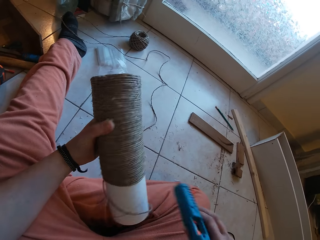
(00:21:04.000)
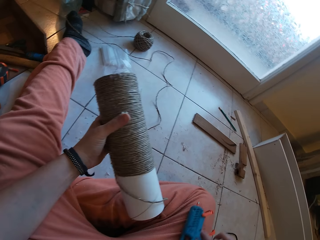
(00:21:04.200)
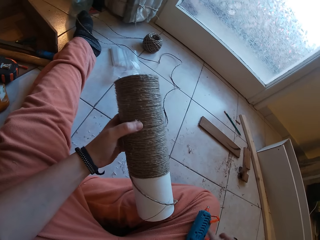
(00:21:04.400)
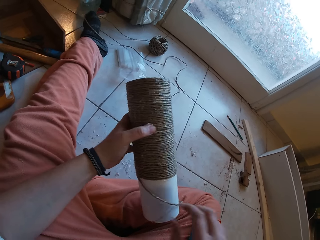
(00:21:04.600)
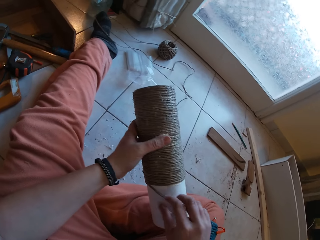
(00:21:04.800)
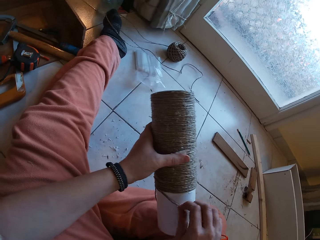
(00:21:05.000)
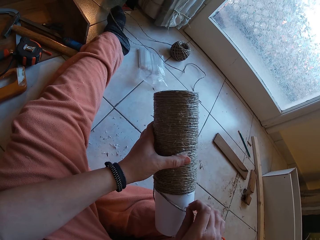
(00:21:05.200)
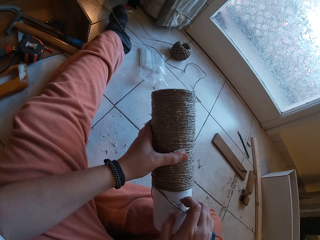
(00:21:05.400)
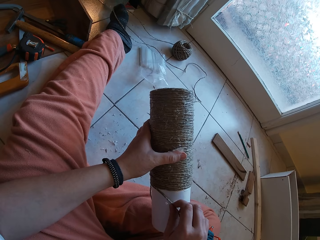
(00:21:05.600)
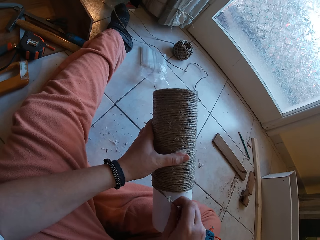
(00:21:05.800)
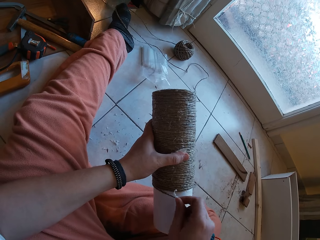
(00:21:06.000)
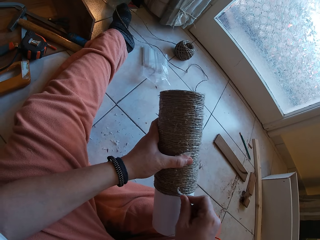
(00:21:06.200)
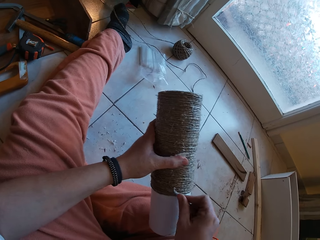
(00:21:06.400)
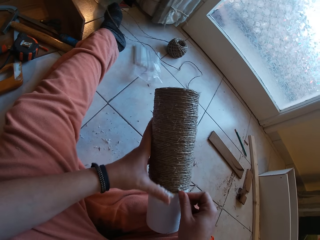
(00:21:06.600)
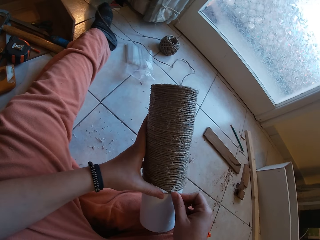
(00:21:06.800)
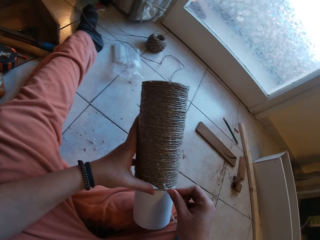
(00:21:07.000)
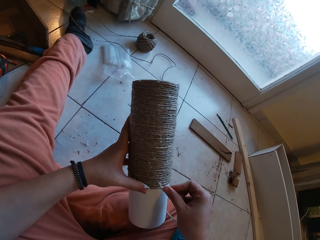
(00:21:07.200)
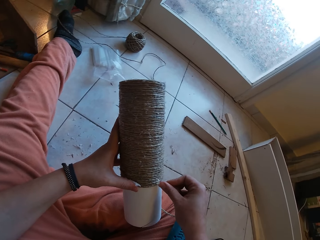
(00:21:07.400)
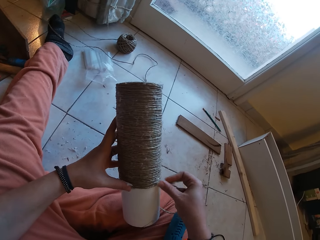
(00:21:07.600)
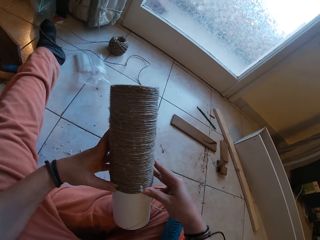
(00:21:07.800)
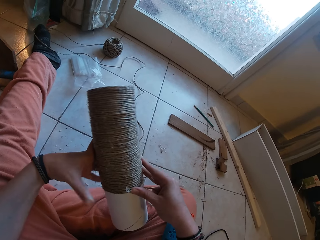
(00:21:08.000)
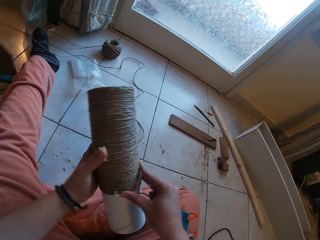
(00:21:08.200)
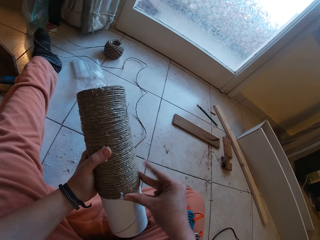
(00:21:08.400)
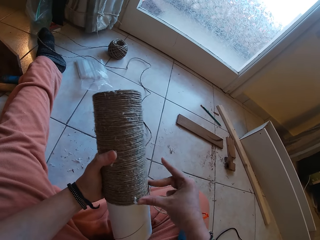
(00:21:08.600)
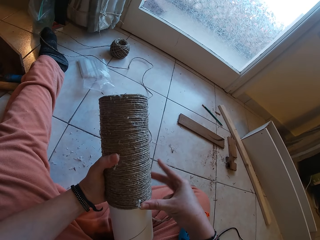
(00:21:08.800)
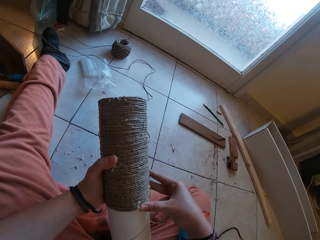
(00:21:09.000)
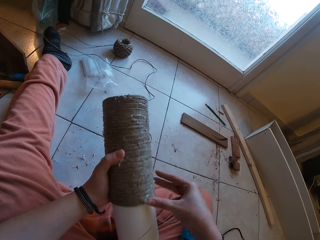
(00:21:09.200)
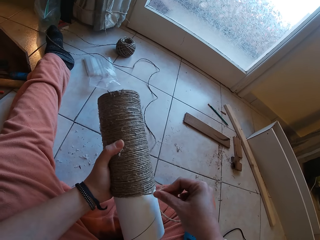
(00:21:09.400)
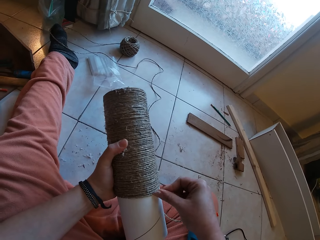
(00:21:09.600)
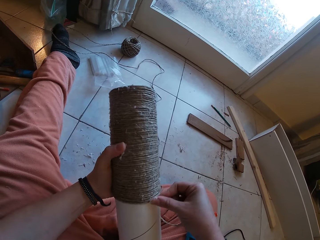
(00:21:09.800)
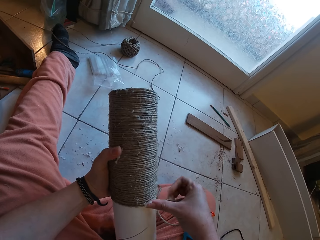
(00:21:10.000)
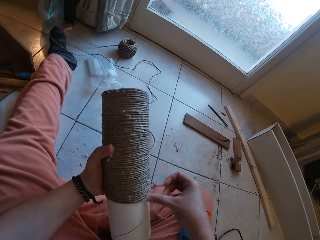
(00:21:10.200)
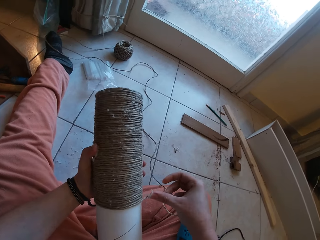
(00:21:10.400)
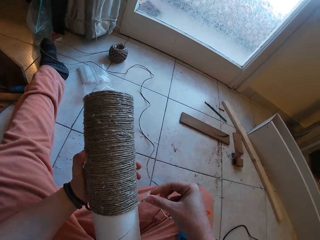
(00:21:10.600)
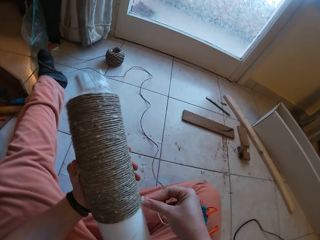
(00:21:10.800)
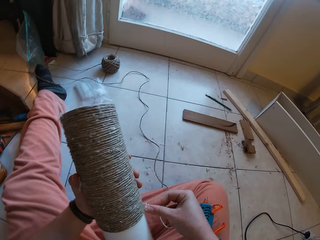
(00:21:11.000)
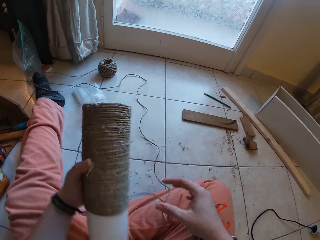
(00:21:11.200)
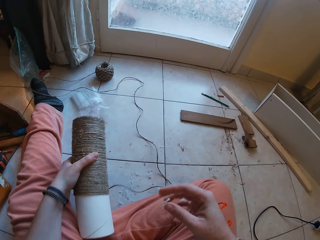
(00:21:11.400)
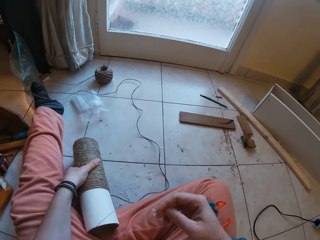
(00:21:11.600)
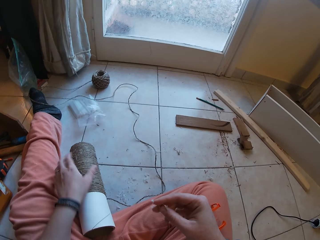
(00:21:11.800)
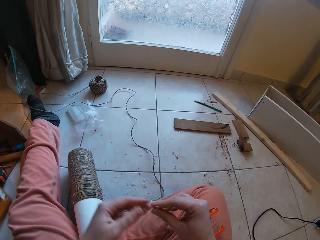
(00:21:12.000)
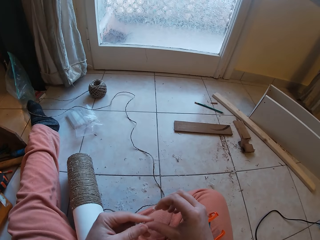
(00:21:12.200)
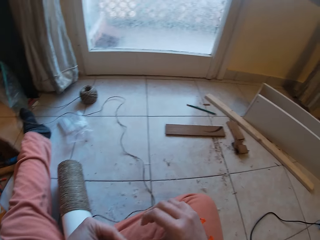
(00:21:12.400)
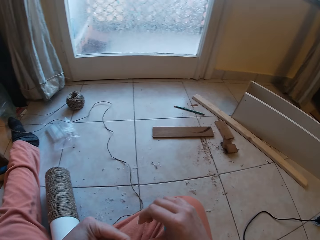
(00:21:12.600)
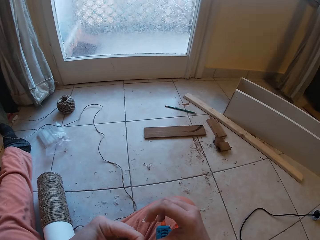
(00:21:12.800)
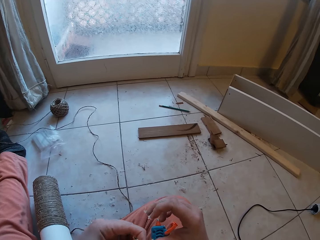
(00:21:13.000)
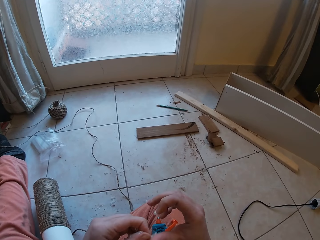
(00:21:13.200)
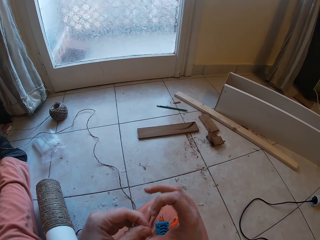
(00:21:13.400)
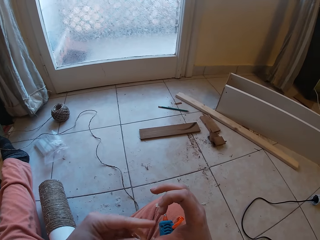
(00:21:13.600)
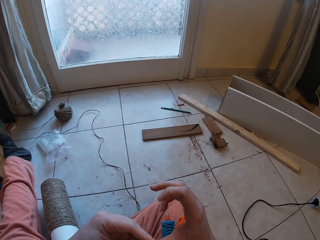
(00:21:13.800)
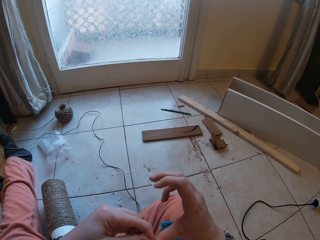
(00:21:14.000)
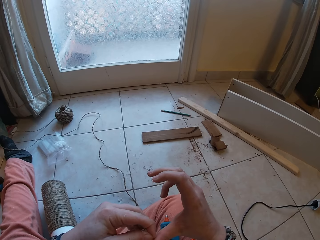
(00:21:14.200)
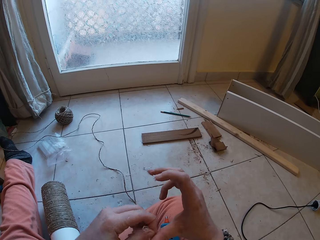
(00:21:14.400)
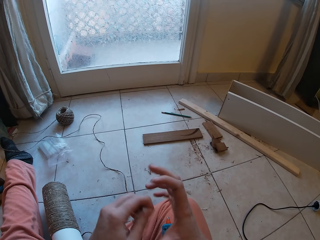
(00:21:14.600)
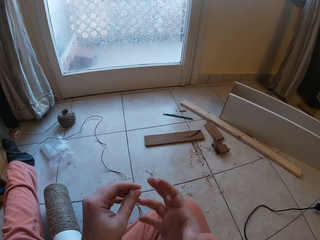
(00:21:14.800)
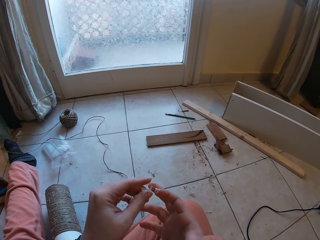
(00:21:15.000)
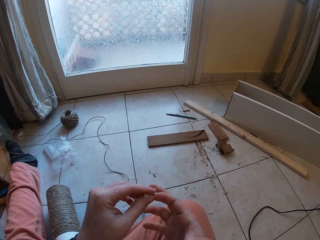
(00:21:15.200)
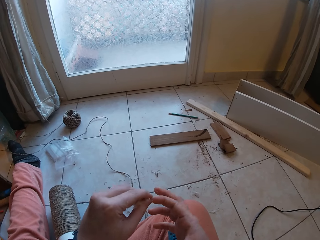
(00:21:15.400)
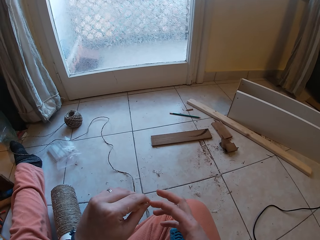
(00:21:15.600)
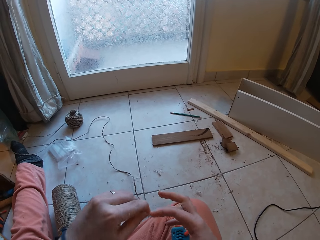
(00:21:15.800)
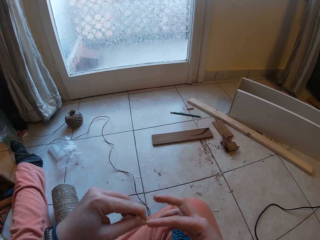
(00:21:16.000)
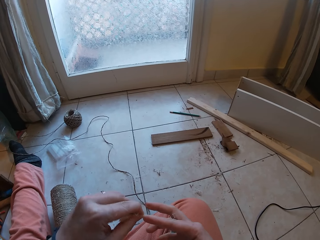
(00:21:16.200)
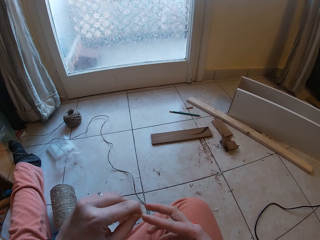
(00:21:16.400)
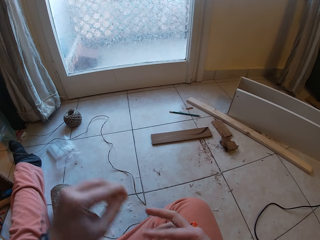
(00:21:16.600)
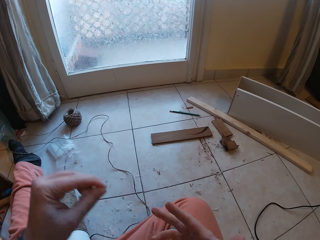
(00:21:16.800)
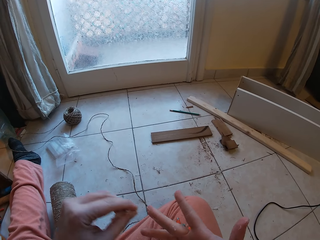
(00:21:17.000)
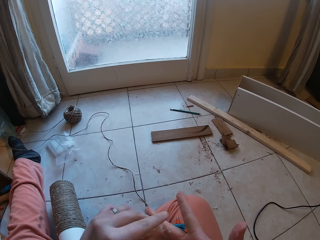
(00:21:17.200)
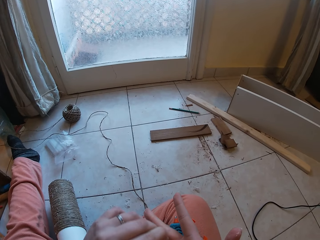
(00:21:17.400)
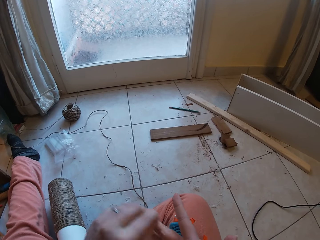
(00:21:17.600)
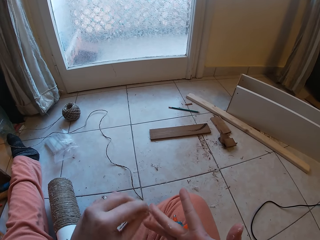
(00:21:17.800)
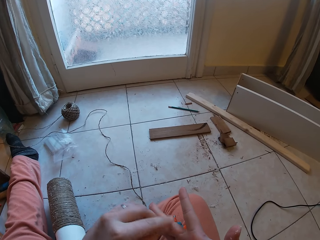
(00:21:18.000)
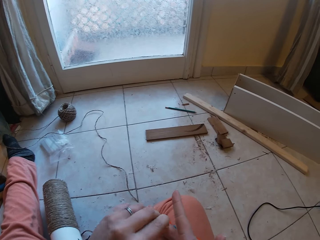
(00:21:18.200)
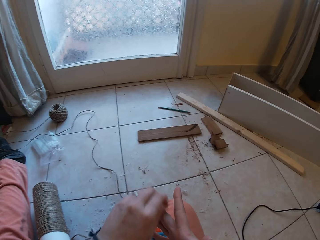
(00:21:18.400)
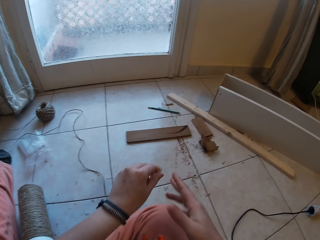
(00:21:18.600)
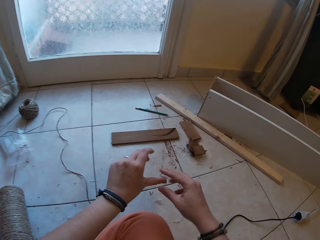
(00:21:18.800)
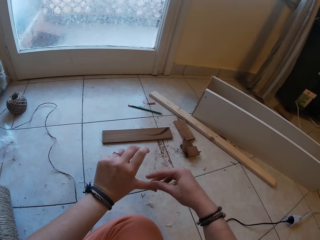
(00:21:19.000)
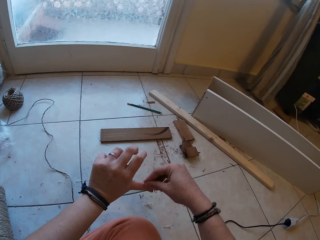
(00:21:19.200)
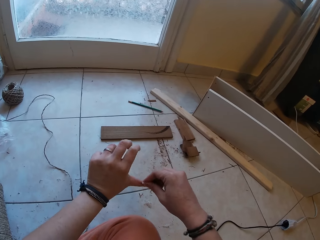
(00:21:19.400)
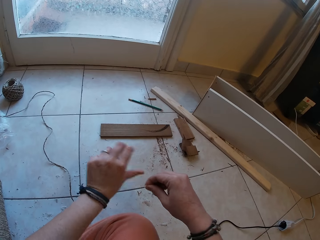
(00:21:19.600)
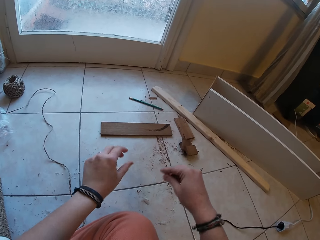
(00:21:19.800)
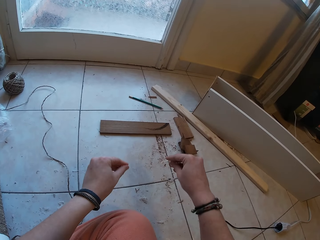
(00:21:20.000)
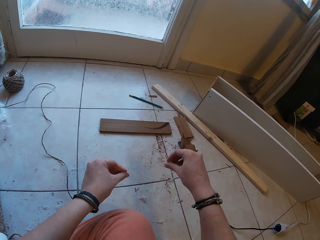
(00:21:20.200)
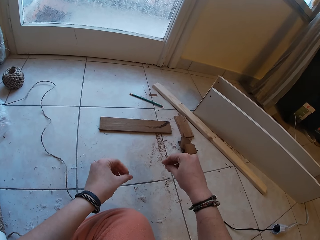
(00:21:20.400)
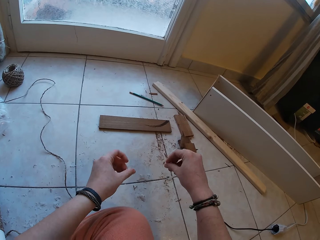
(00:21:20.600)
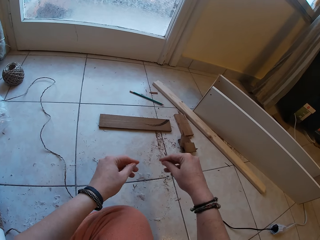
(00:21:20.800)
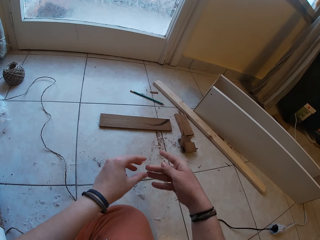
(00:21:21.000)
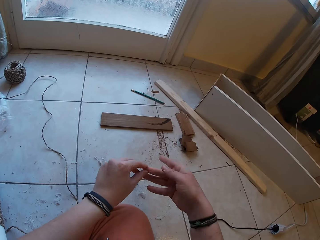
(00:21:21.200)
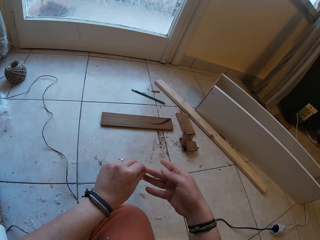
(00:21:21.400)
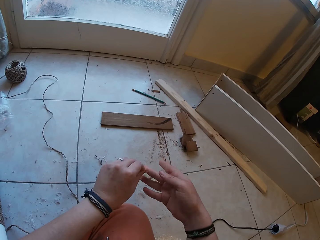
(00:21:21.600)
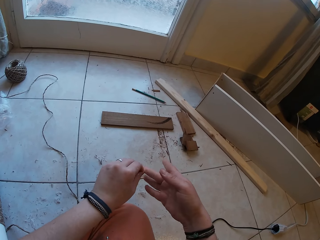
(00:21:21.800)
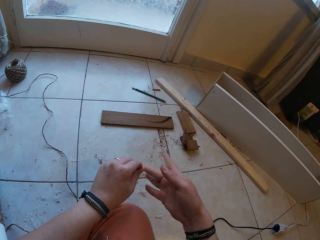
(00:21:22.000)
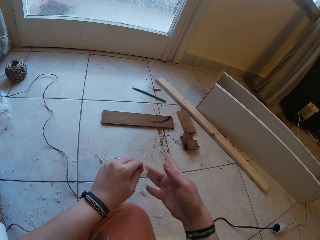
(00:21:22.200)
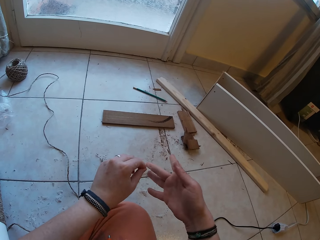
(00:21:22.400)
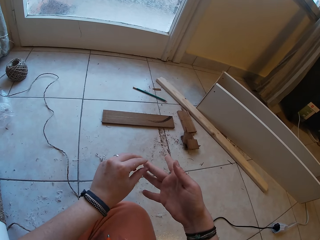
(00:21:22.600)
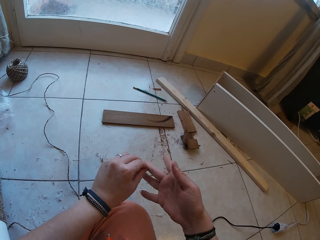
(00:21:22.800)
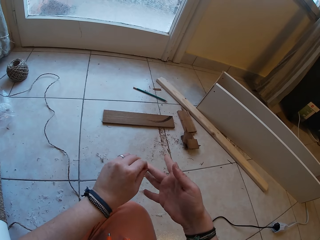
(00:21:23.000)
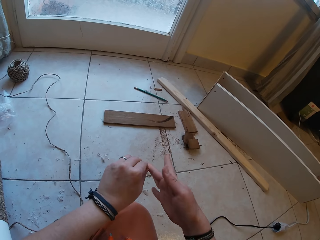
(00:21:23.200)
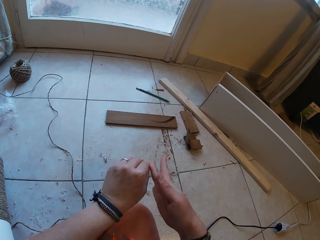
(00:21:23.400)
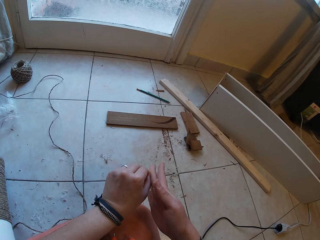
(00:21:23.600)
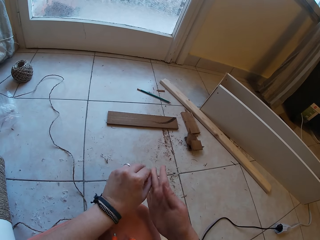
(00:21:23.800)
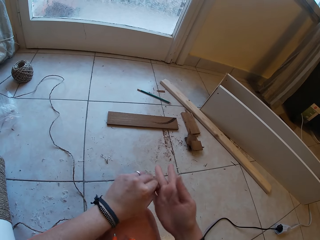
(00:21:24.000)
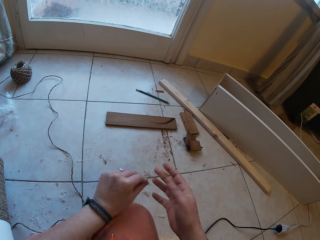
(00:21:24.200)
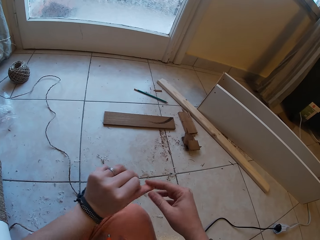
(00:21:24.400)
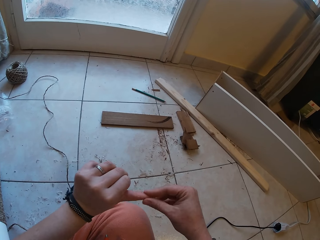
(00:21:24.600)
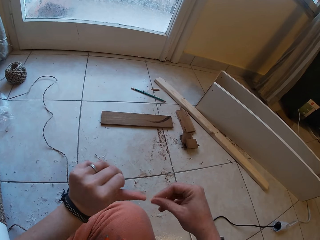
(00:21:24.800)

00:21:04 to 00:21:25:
The camera wearer drops the glue gun on her lap with her right hand. She gums the sisal rope on the craft with both hands. She drops the craft on the floor with her left hand. She removes glue from her right hand with her left hand. She drops the glue on the floor with her left hand. She removes glue from her left hand with her right hand. She drops the glue on the floor with her right hand.
